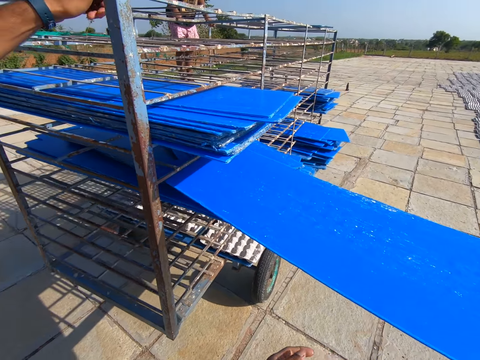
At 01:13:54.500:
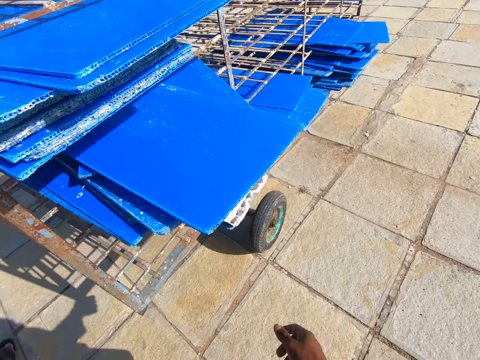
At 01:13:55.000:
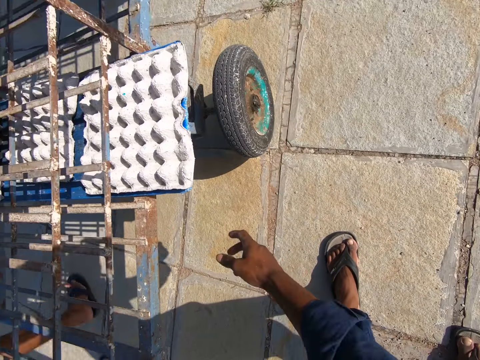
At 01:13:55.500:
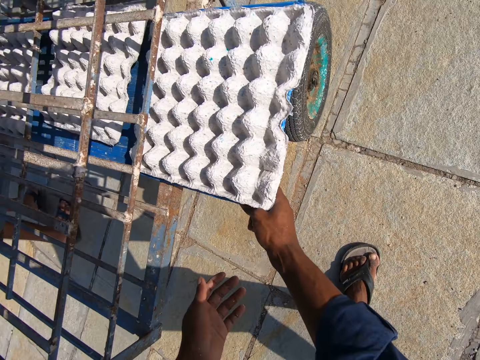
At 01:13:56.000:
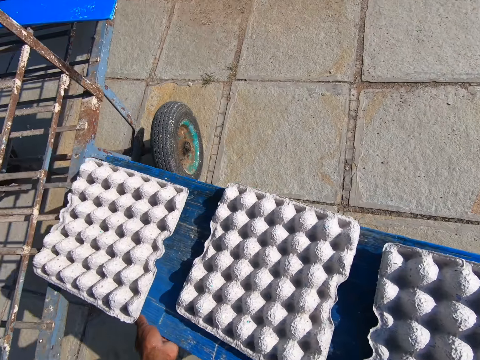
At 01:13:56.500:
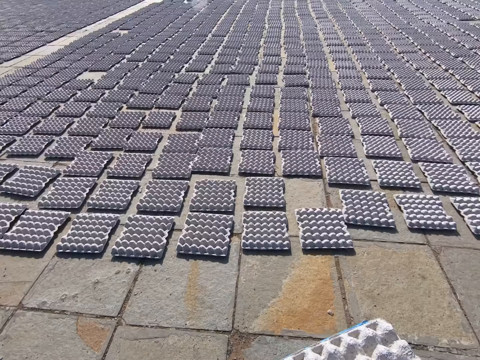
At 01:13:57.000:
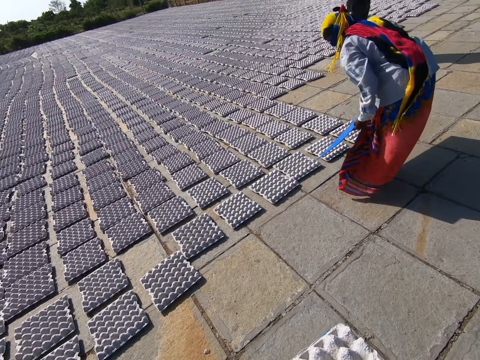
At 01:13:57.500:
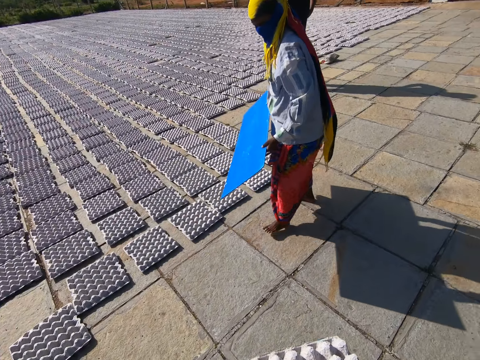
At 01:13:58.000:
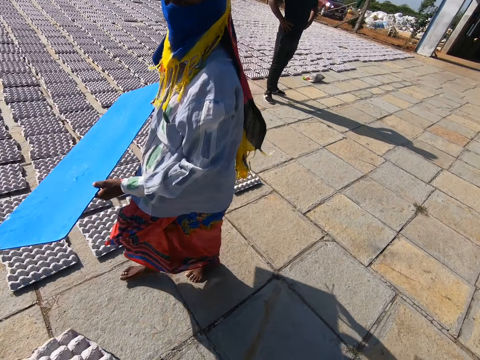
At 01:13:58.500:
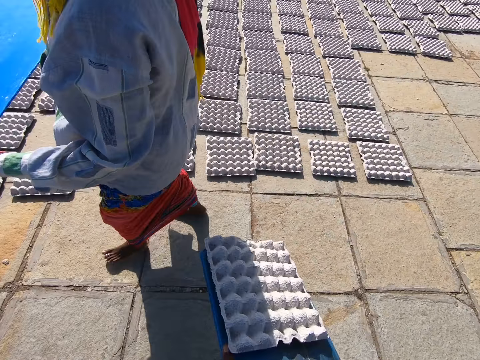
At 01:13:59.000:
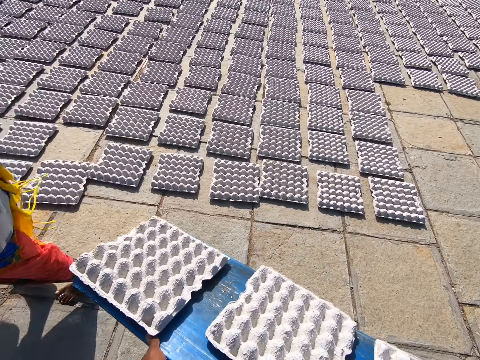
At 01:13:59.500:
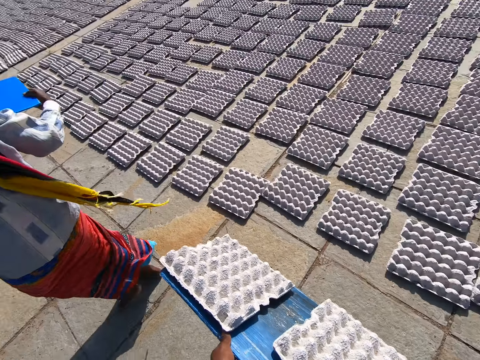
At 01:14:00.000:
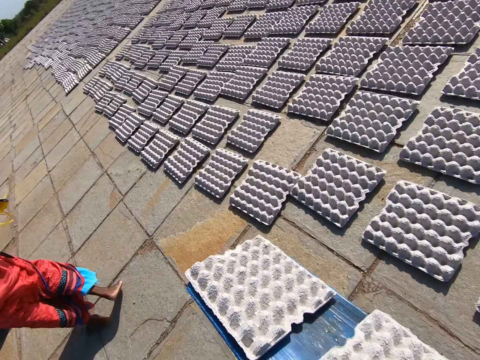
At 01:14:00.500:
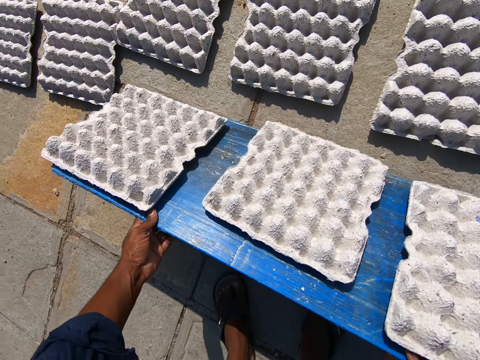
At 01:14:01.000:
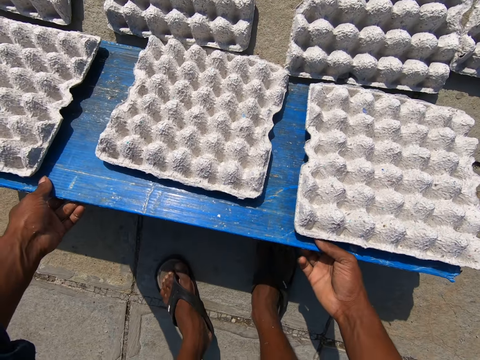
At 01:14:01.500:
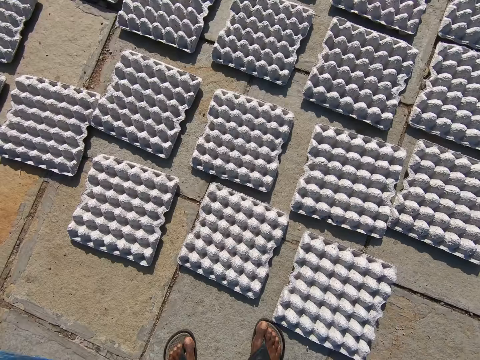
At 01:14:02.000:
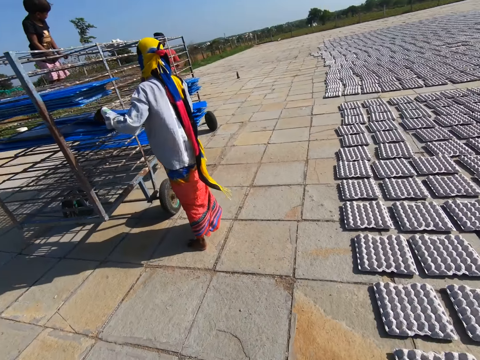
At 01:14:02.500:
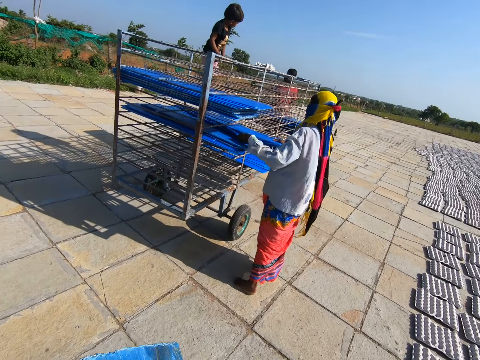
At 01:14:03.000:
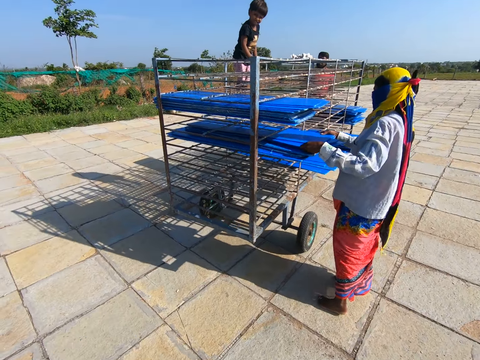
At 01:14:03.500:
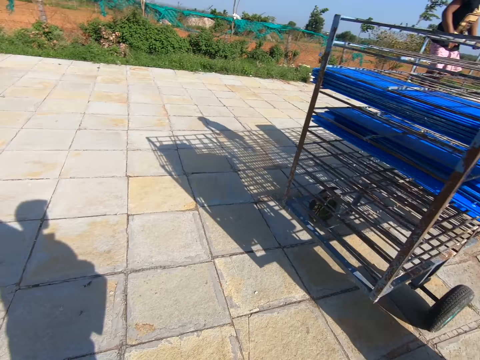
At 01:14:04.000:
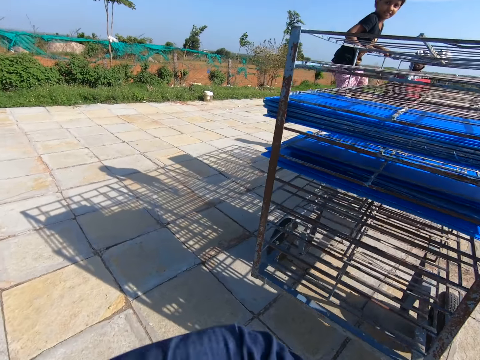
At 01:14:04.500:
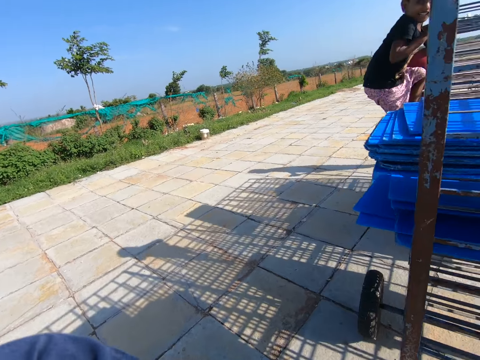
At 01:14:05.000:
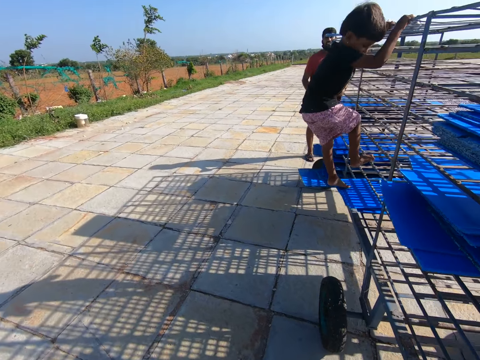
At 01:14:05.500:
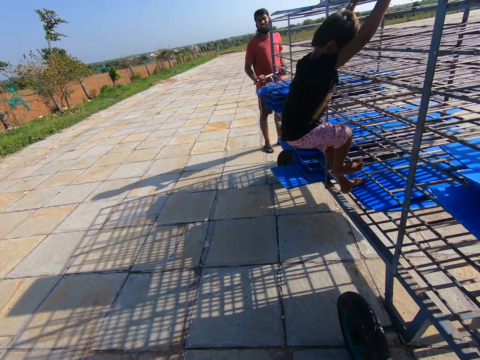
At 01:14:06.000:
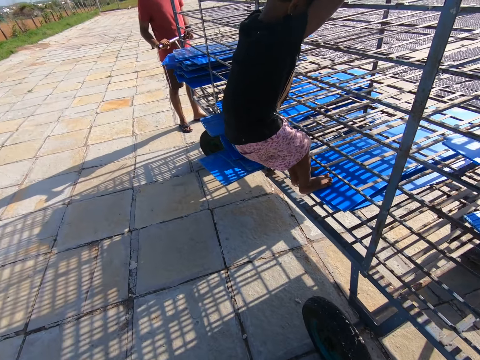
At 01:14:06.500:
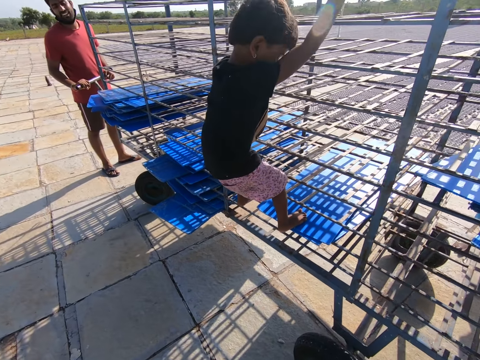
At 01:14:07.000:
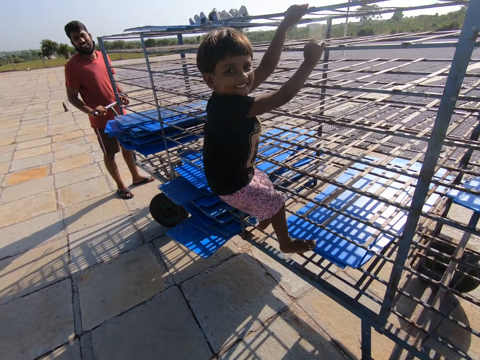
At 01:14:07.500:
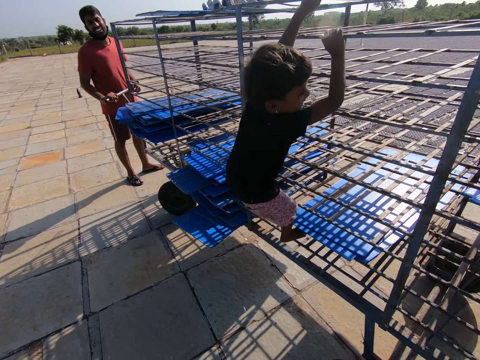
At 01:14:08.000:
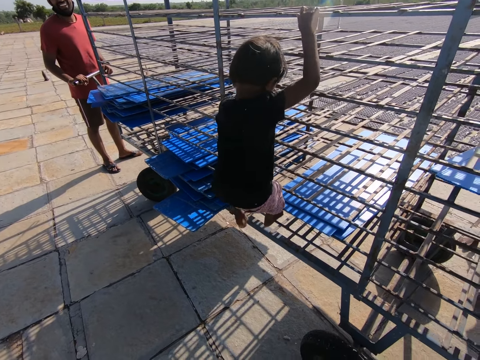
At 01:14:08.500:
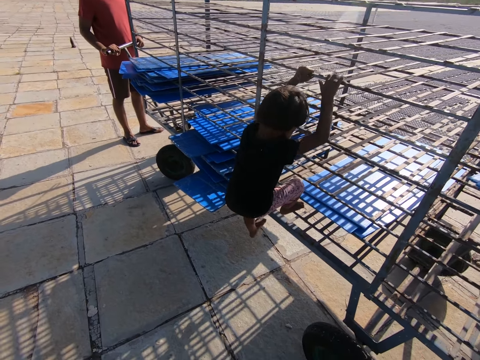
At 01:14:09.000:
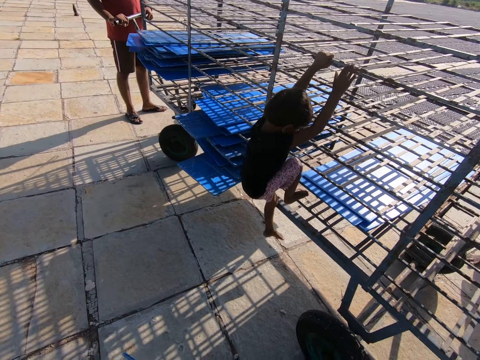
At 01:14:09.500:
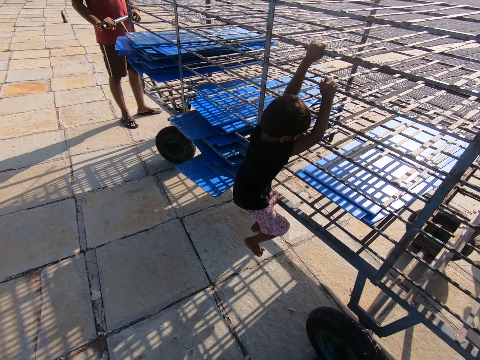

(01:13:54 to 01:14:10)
The camera wearer drops the tray in his right hand into the rack. He takes out a tray from the rack with his hands. He carries some egg trays. The woman drops the crates on the tray in her hands on the floor. The camera wearer drops the crates on the tray in his hands on the floor. Someone puts the egg trays down. The woman picks up a tray on the rack with her hands. The camera wearer walks. The boy gets down from the rack. The camera wearer interacts with the boy. He talks to the boy.

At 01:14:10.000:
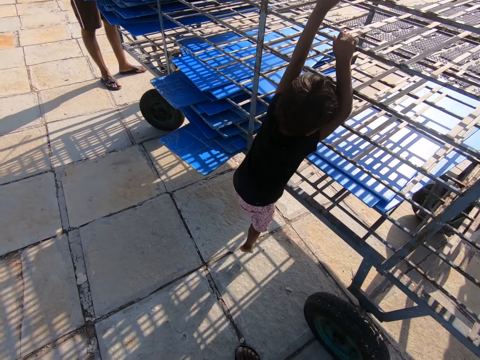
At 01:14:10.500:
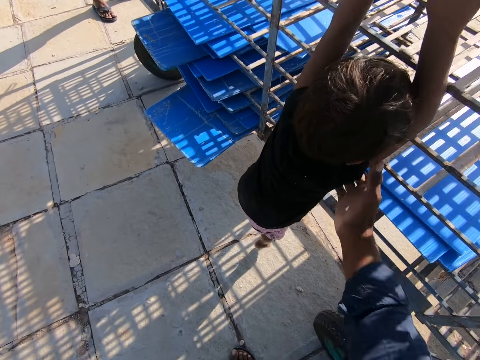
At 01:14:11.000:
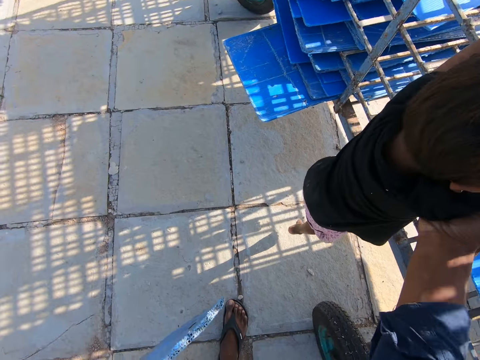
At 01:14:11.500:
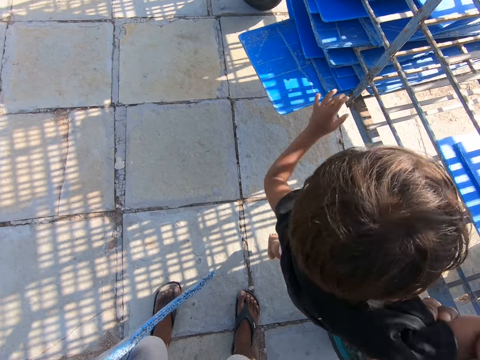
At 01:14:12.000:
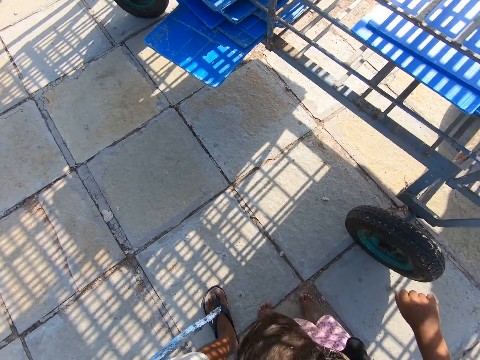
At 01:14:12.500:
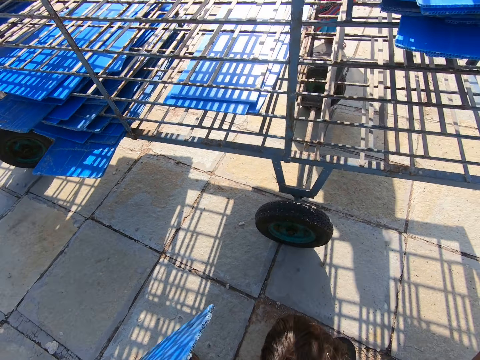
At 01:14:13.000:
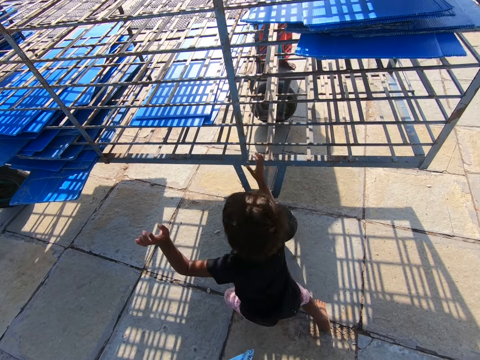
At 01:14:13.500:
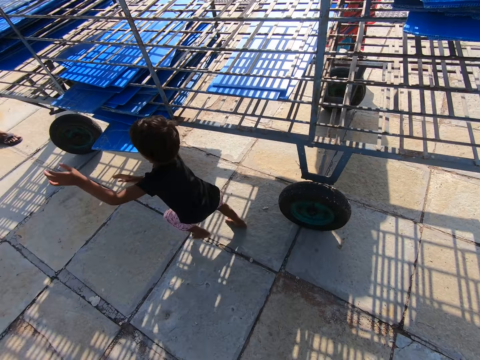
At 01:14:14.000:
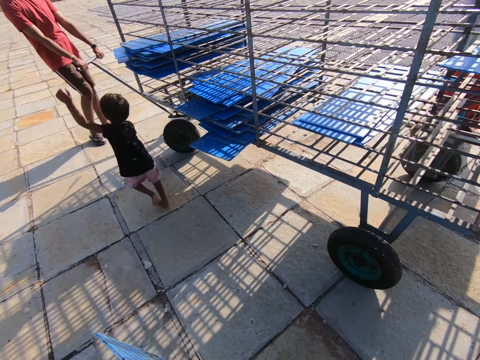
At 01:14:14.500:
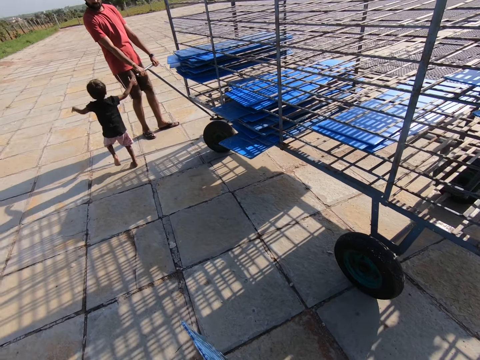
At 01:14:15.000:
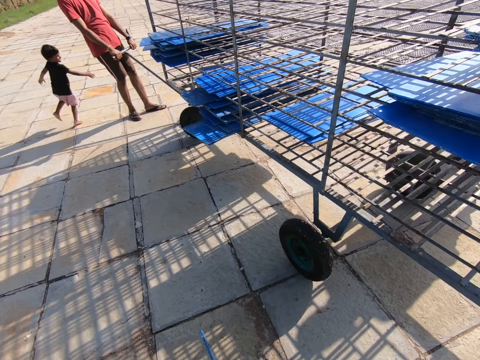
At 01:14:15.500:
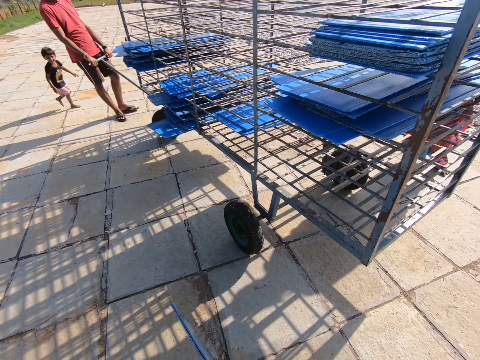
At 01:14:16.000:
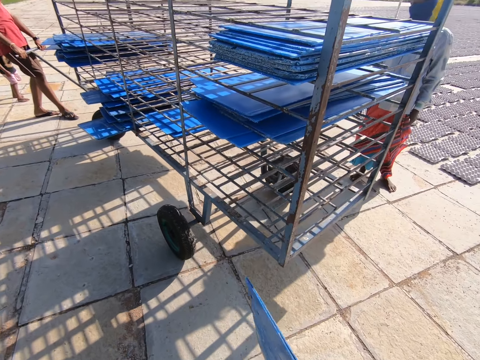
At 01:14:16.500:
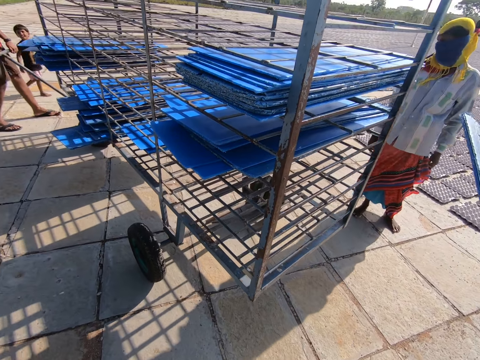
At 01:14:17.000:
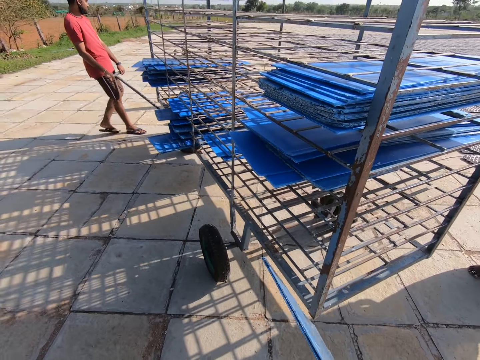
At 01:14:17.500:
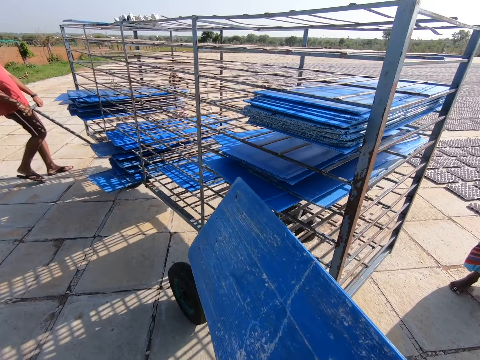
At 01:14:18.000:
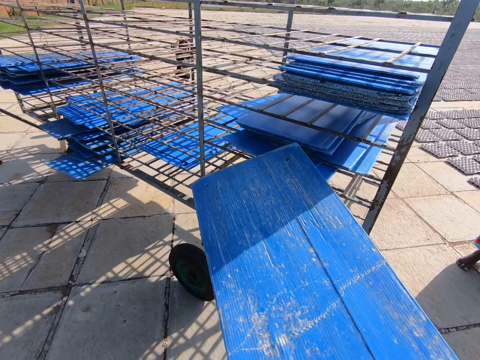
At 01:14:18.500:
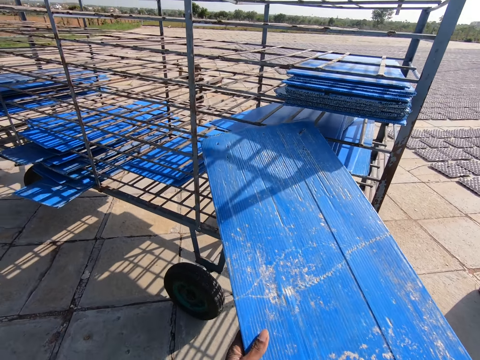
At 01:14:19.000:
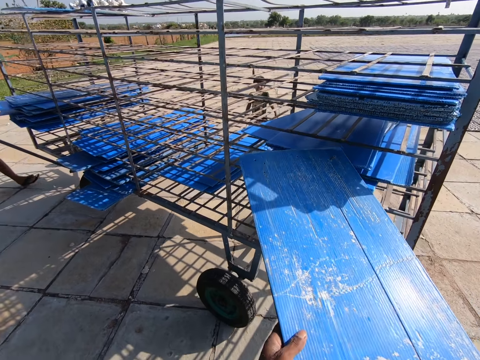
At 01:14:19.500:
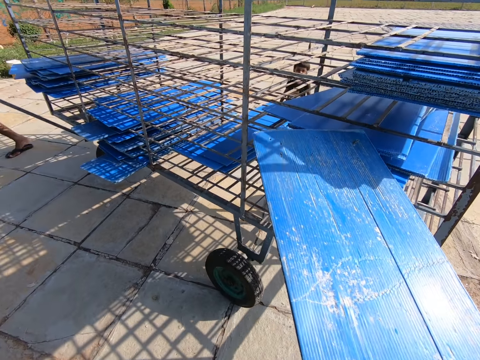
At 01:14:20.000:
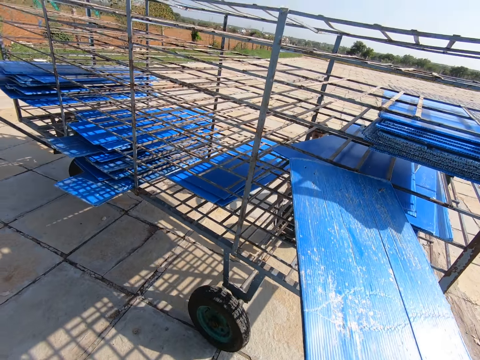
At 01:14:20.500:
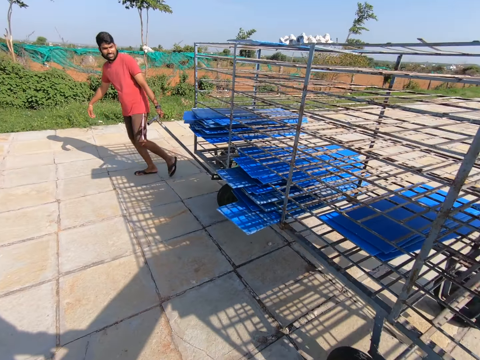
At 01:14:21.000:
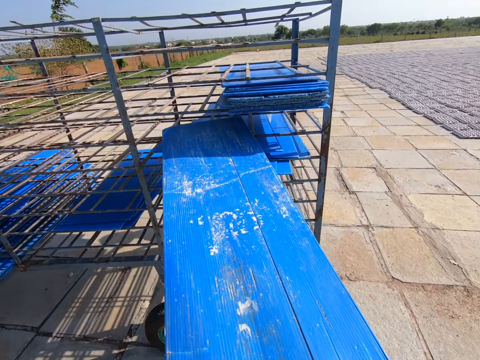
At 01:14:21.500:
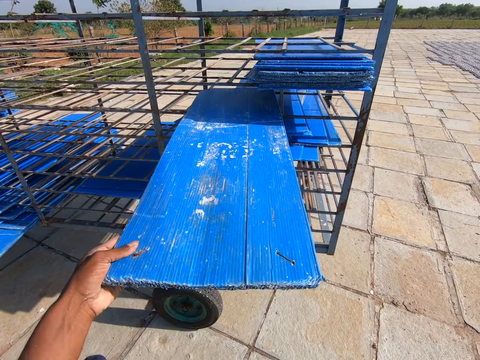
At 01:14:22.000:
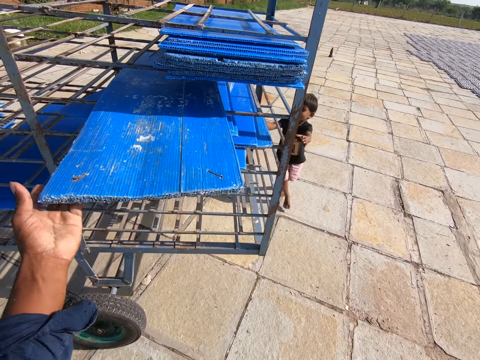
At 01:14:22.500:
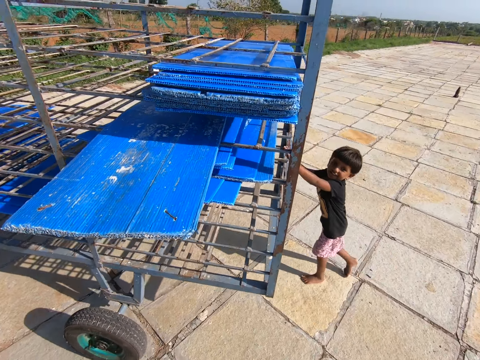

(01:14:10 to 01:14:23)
The camera wearer carries the boy off the rack with his right hand. He helps the boy. The boy runs around. The man pulls the rack on the floor with his right hand. The camera wearer interacts with the woman. He drops the tray in his hands into the rack. He talks.
